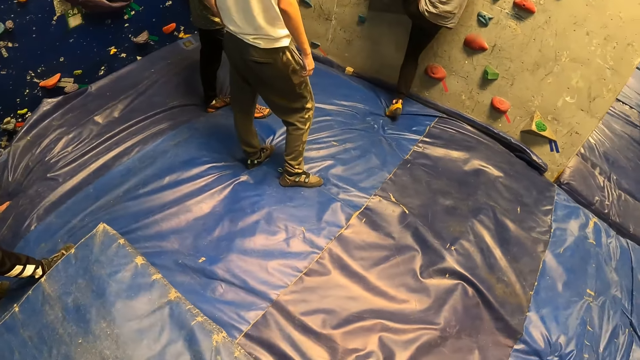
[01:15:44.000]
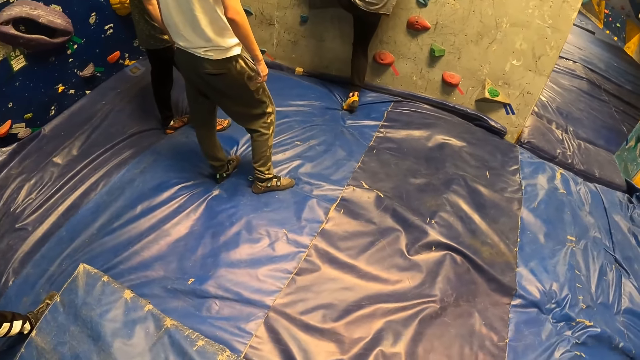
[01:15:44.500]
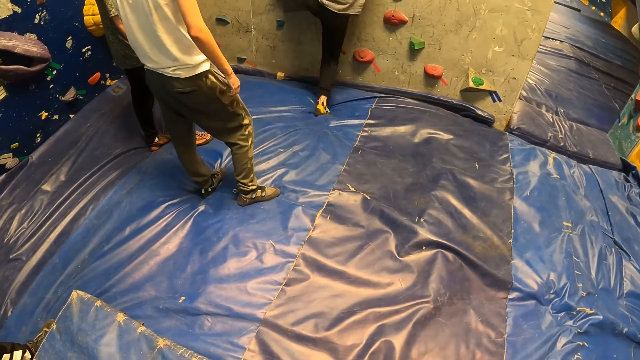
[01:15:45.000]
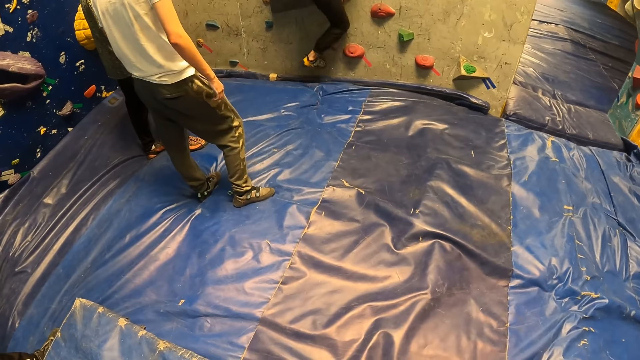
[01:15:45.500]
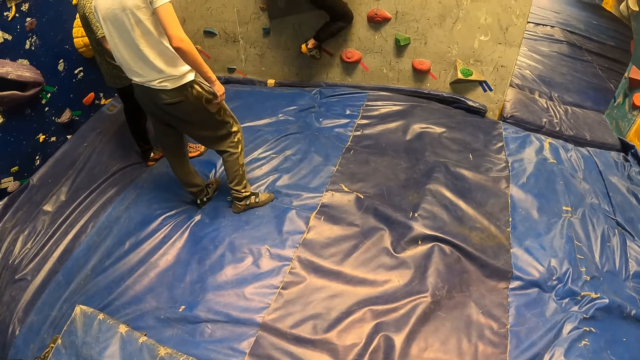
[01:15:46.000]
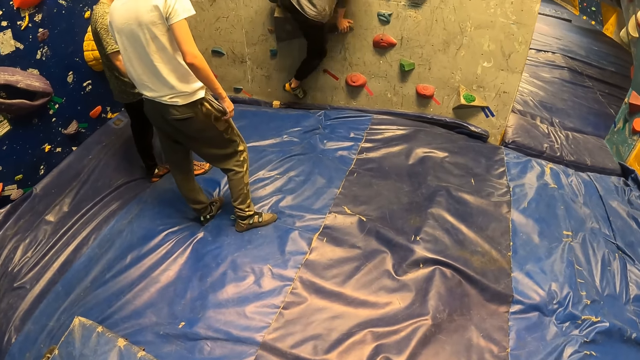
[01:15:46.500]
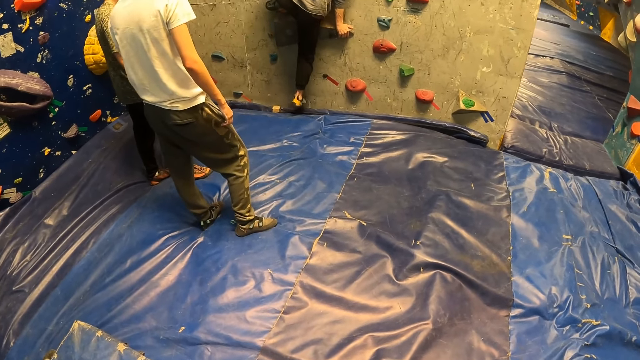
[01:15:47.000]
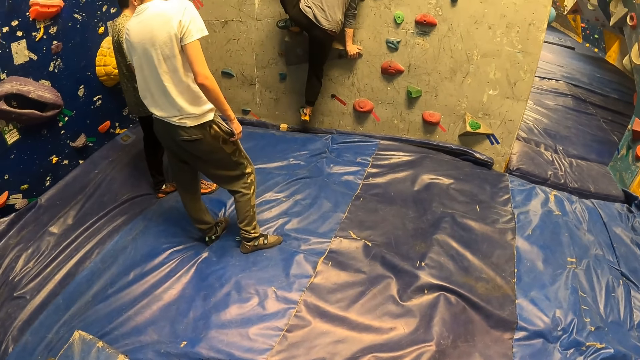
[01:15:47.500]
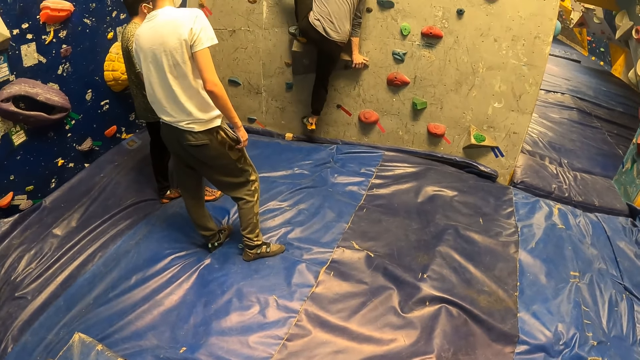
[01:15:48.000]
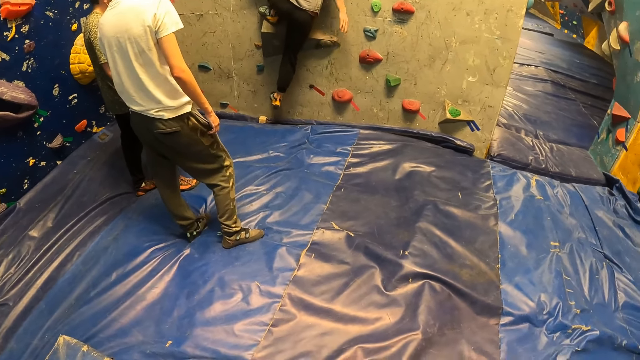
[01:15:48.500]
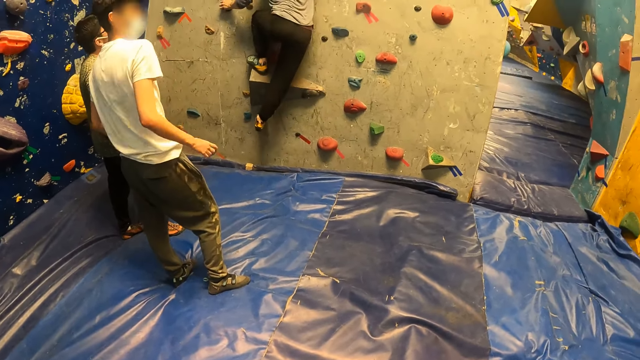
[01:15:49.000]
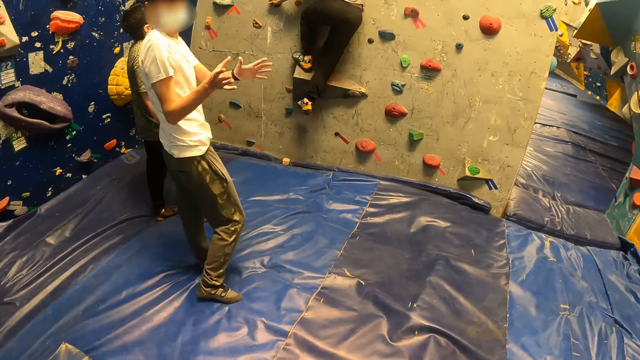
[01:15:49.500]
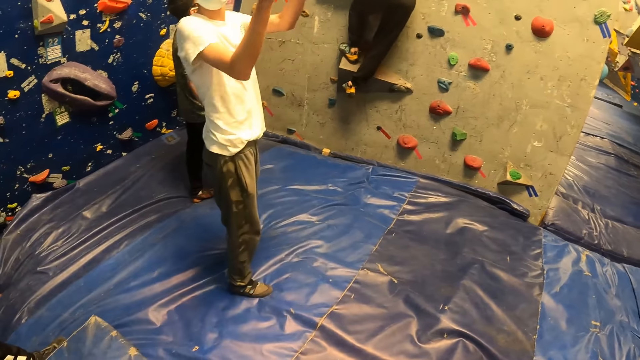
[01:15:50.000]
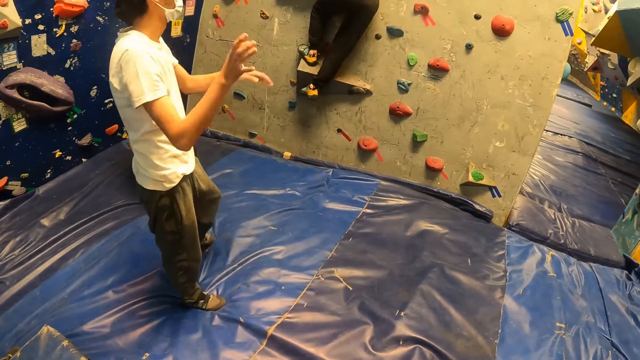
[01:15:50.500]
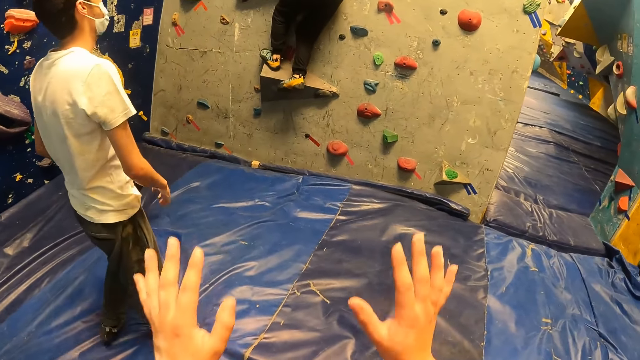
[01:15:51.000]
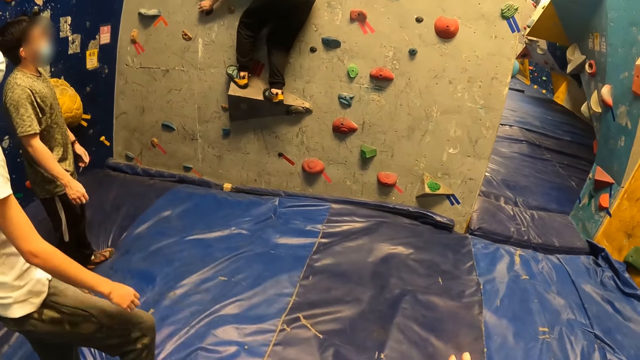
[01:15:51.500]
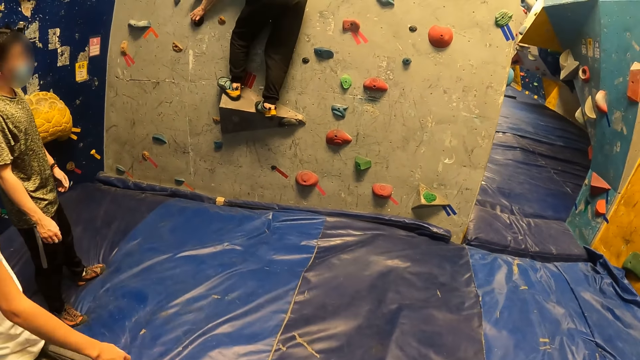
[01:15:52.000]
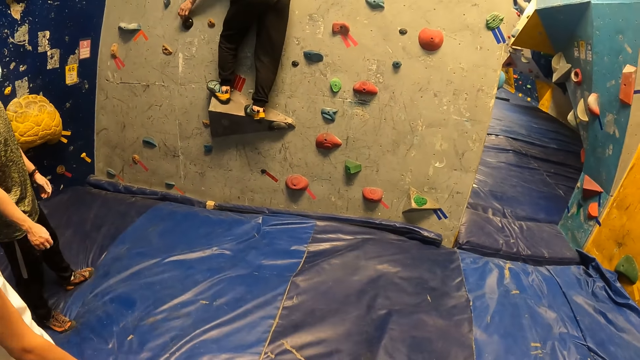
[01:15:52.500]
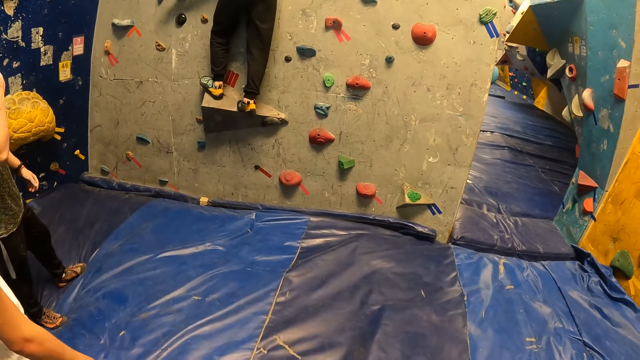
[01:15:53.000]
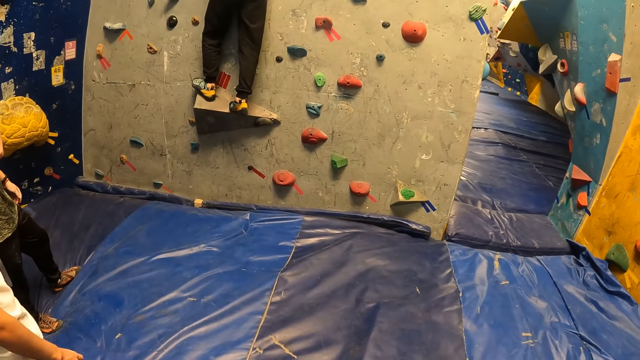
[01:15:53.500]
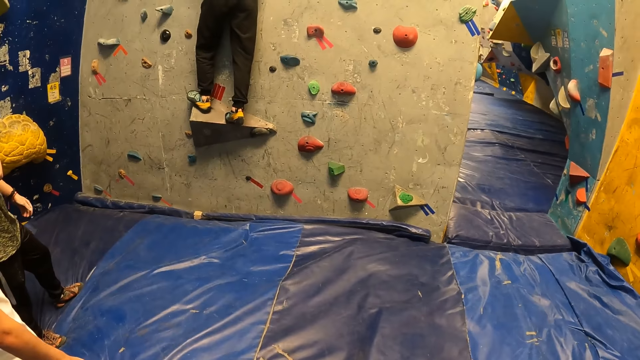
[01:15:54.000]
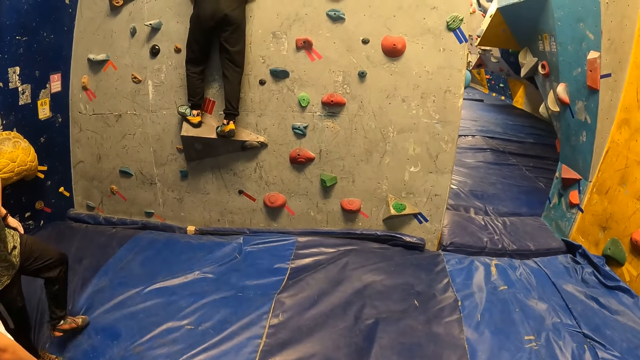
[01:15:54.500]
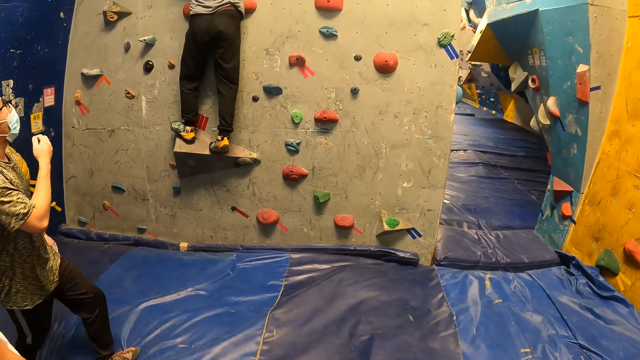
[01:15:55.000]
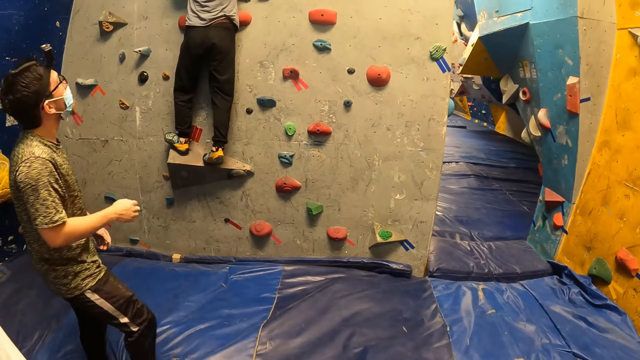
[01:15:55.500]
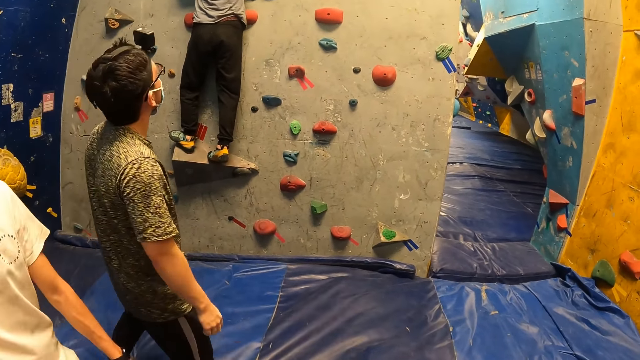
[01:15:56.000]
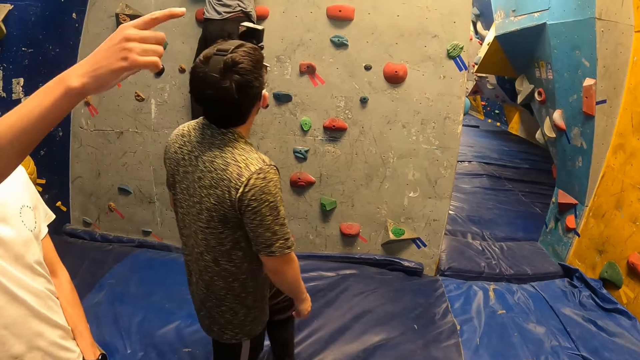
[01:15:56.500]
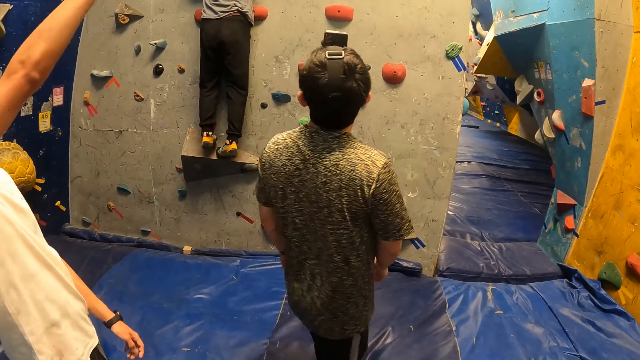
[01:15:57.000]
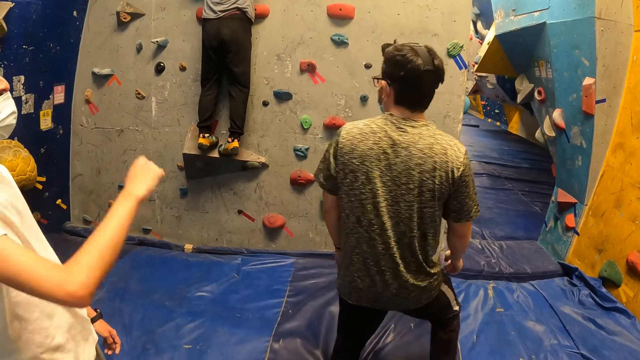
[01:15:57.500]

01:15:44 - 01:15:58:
A man climbs the bouldering wall with his hands and legs. Another man interacts with the camera wearer. The camera wearer dialogues with the other man. They look around the place.

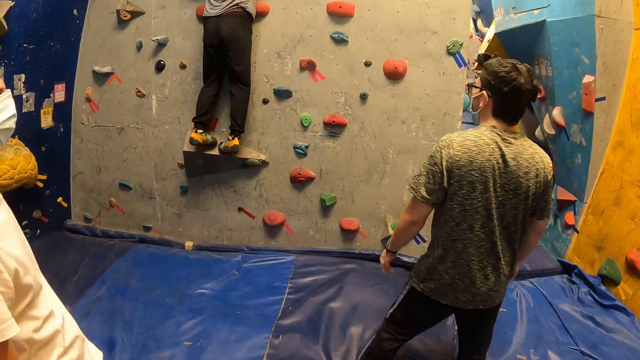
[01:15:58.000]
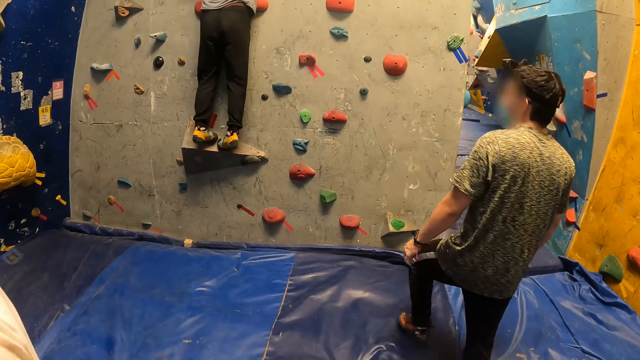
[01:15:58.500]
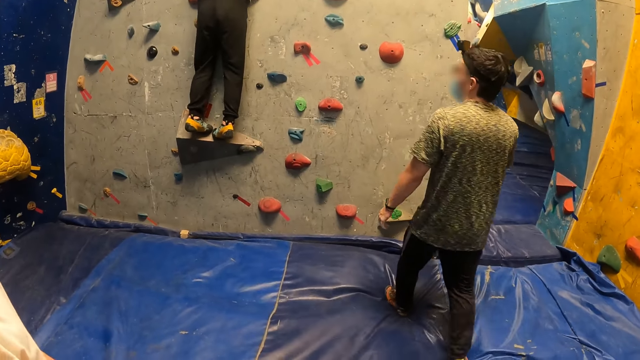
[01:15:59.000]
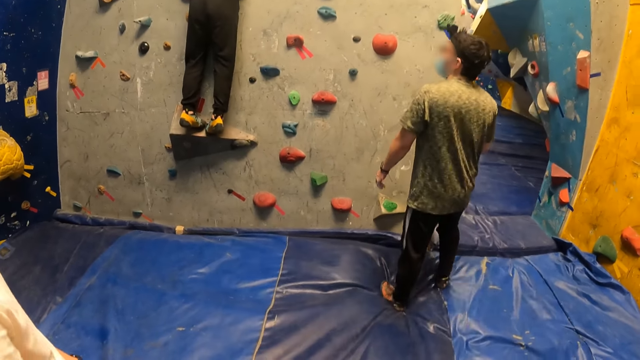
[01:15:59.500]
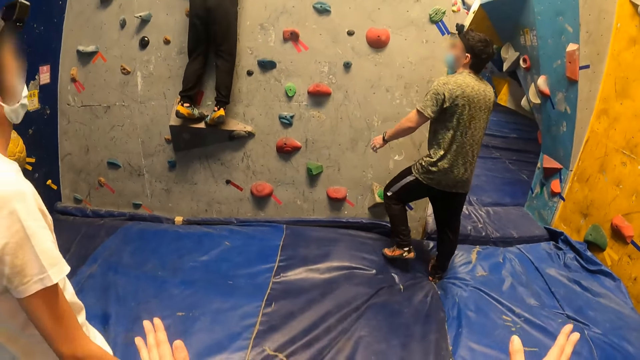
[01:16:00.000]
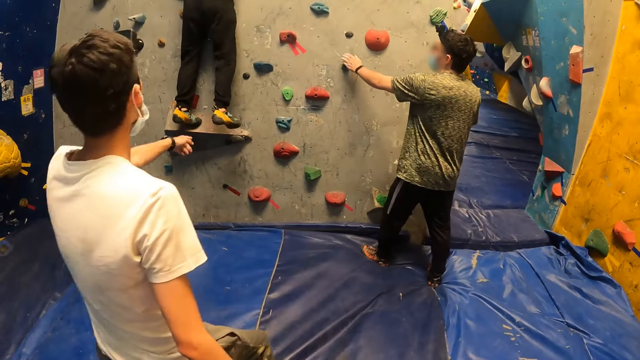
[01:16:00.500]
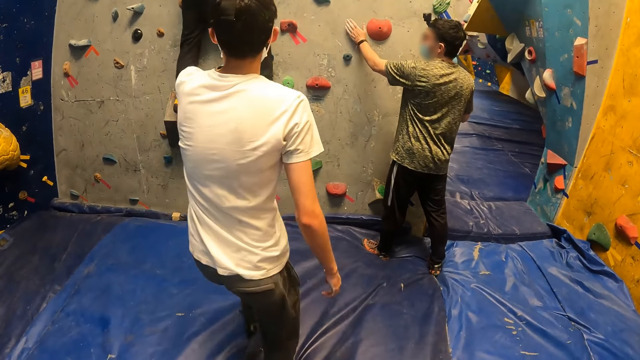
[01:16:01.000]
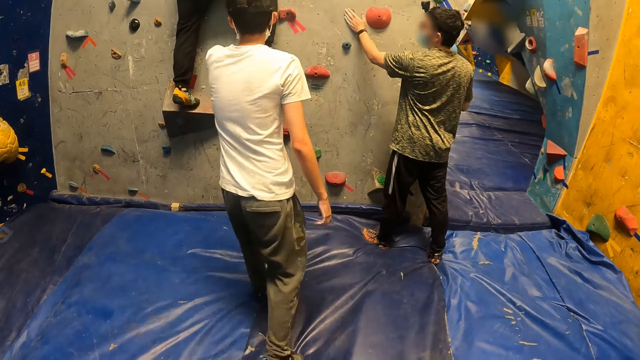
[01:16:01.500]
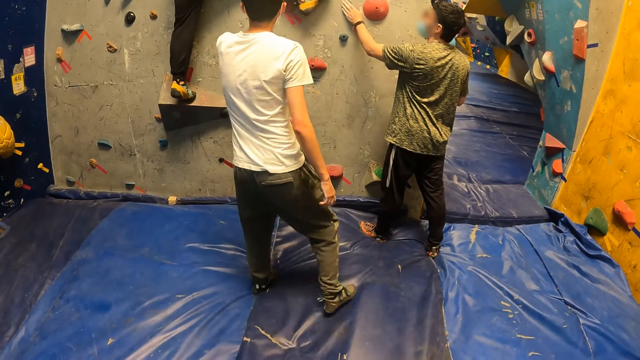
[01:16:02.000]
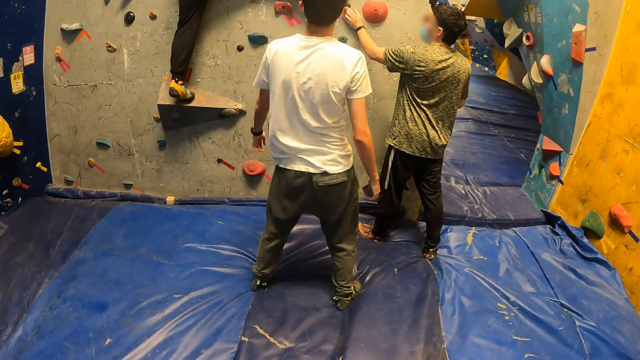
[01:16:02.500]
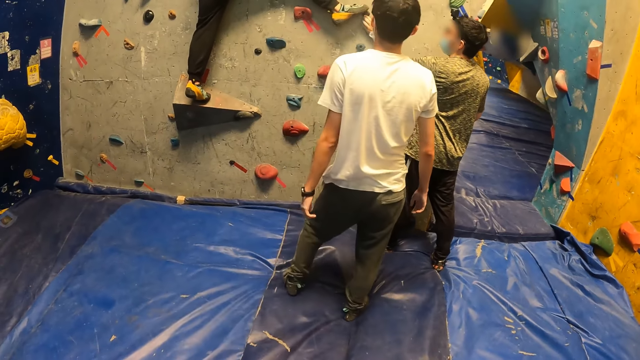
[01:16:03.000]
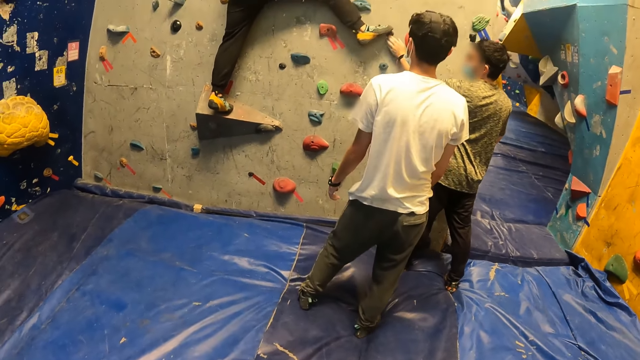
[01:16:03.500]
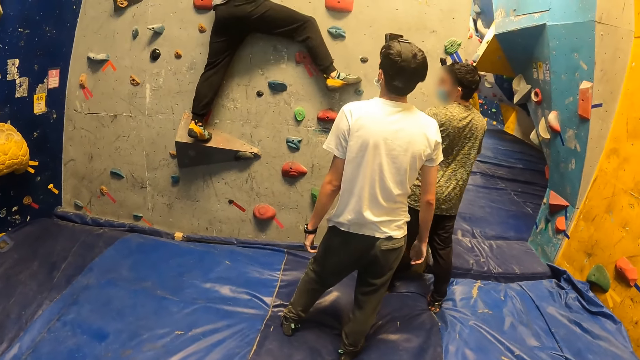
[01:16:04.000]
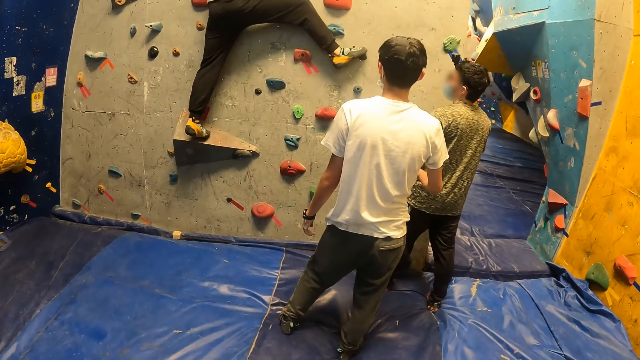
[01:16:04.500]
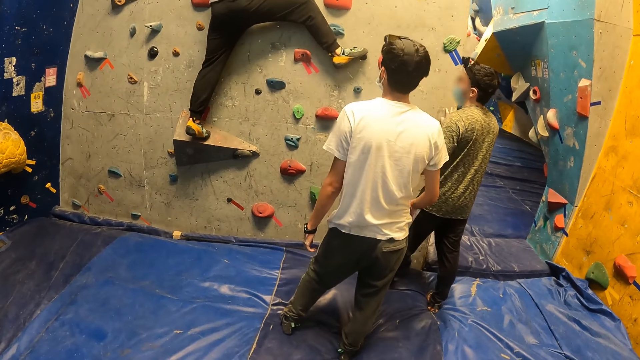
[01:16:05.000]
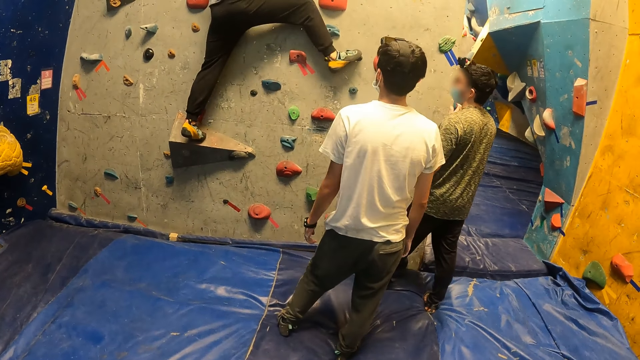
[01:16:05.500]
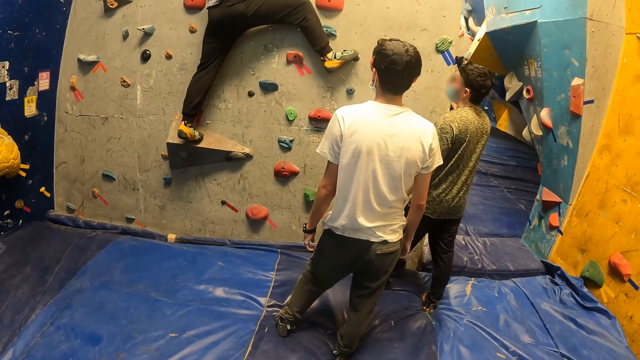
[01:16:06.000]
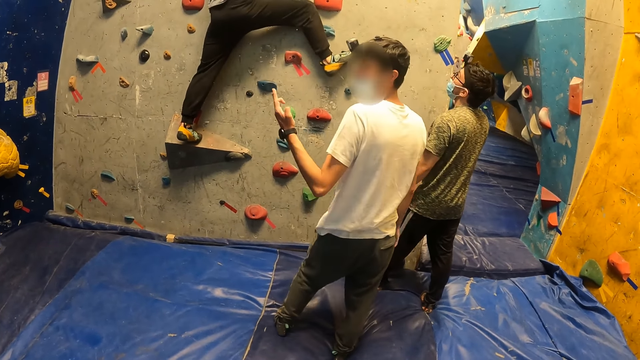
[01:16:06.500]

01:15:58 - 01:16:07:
A man places his left hand on the bouldering wall.
